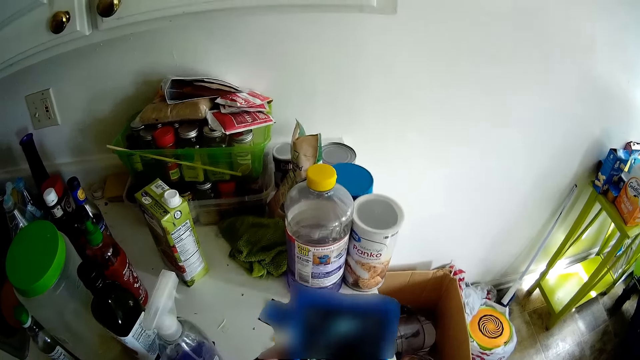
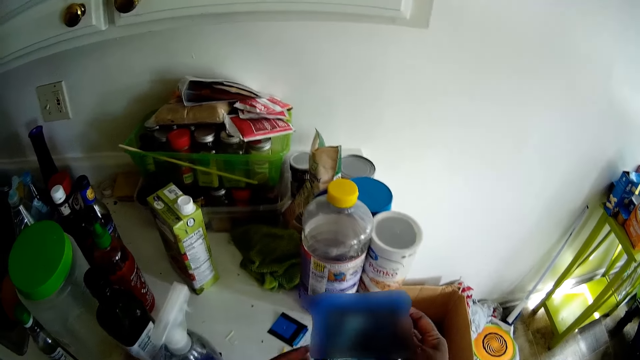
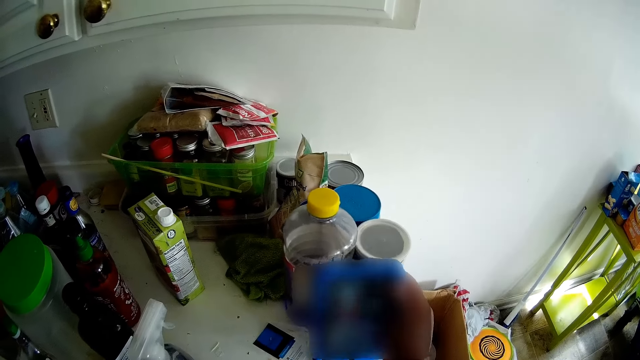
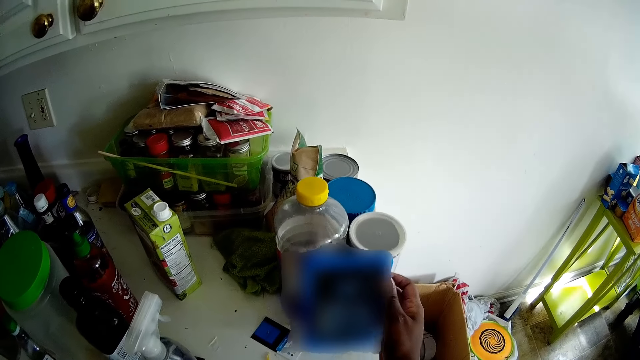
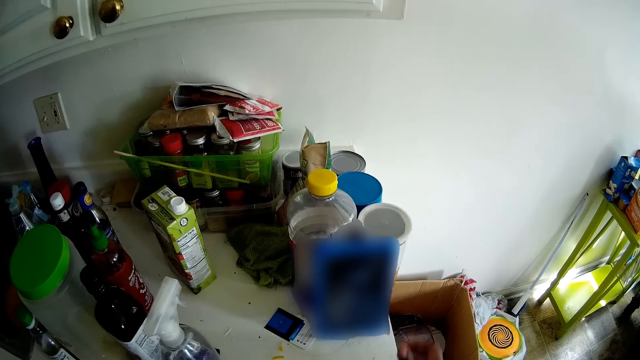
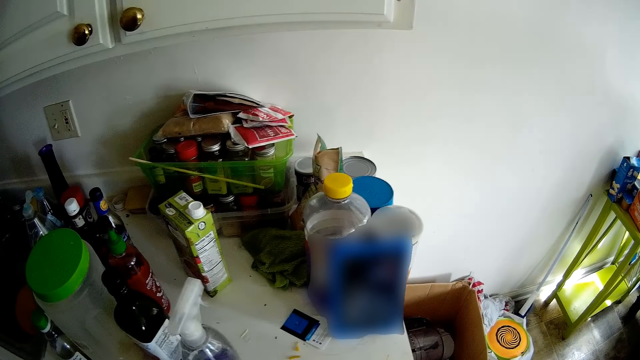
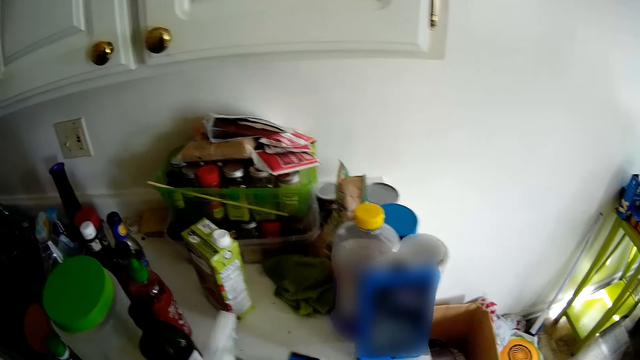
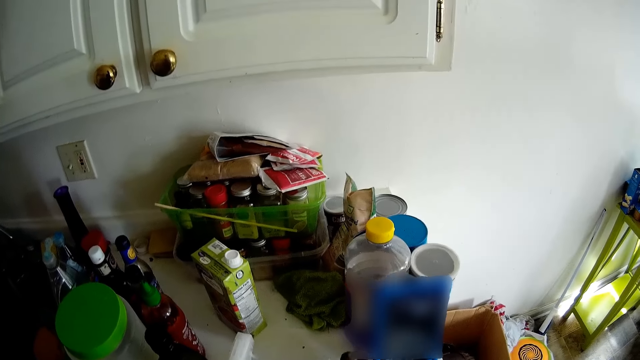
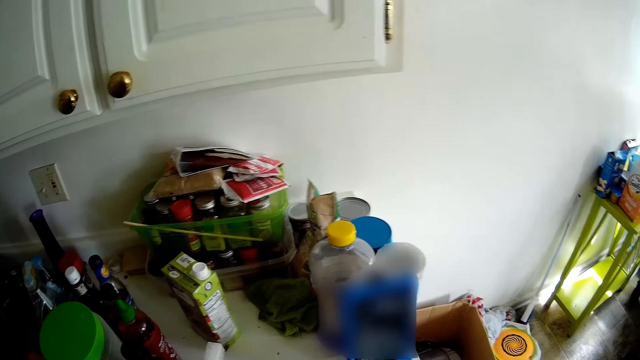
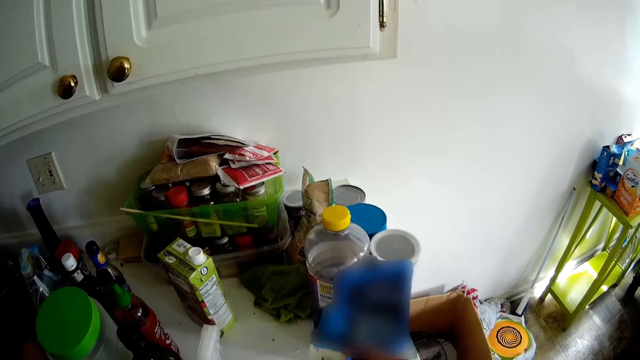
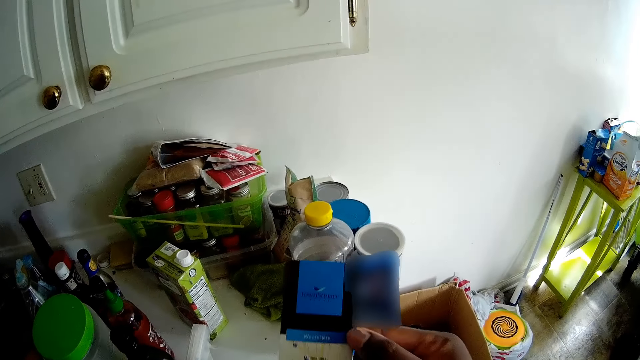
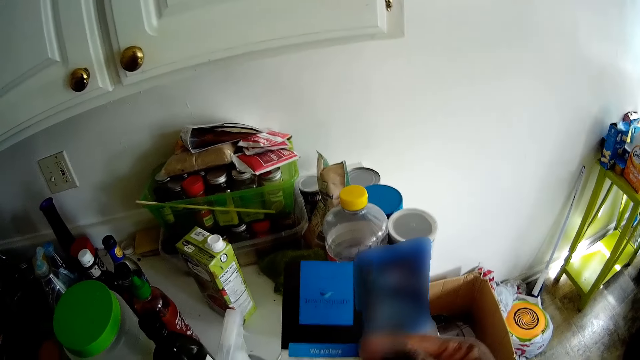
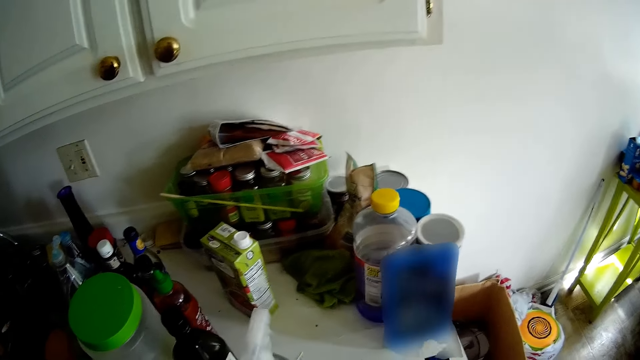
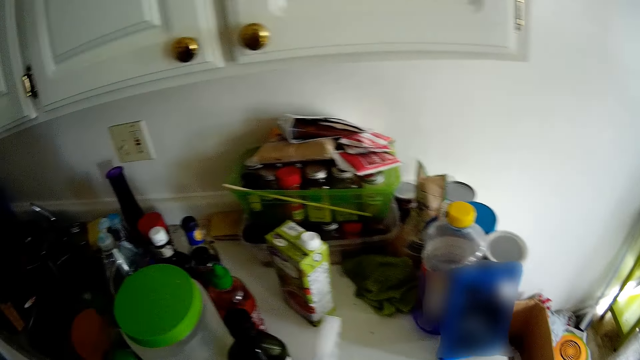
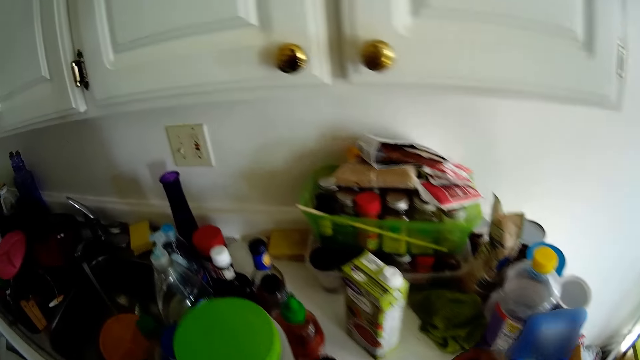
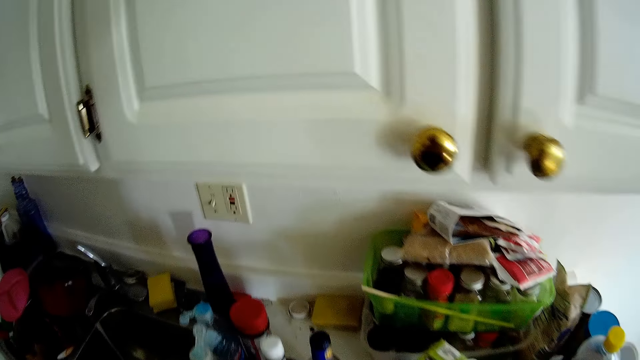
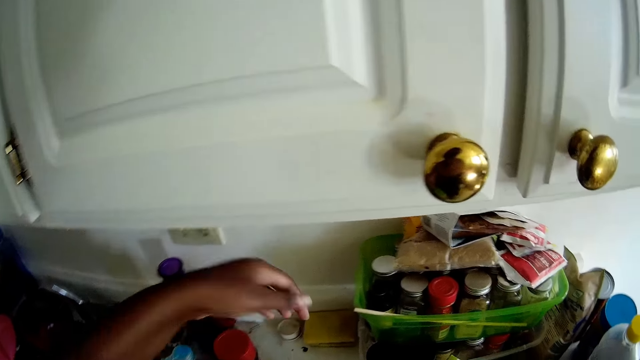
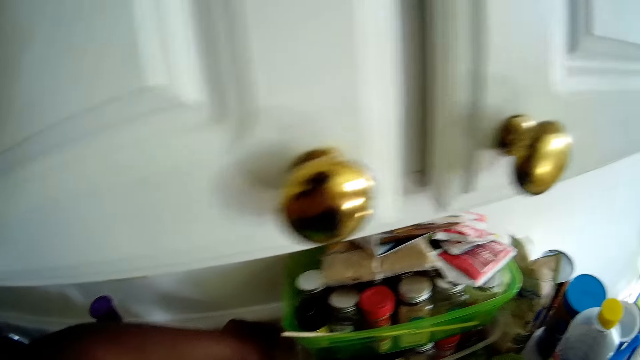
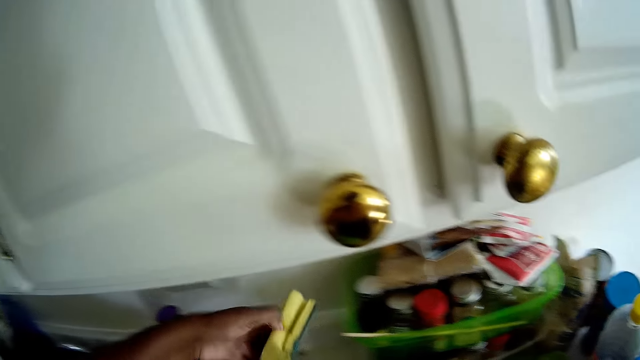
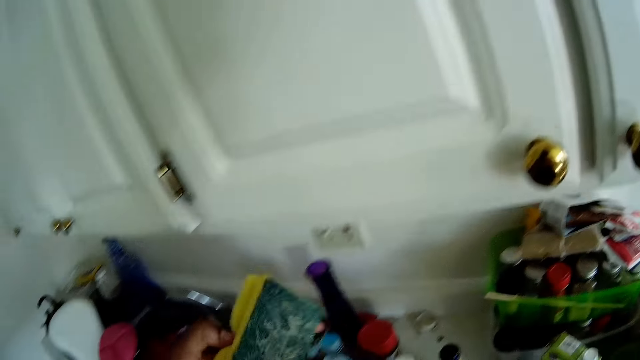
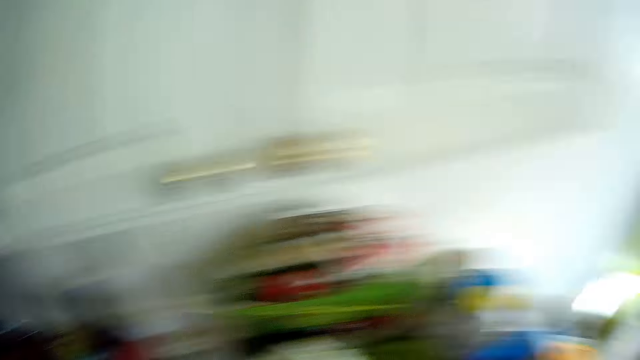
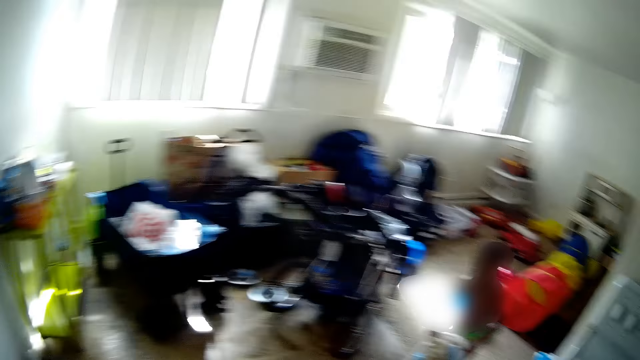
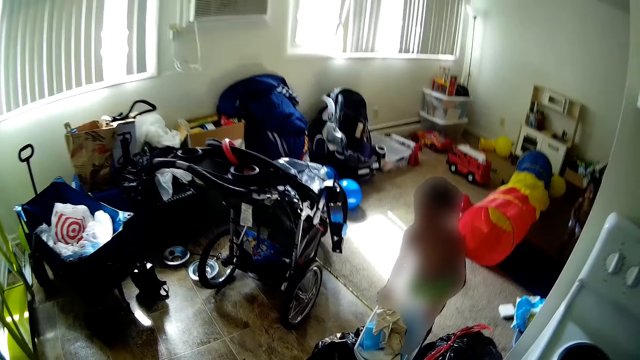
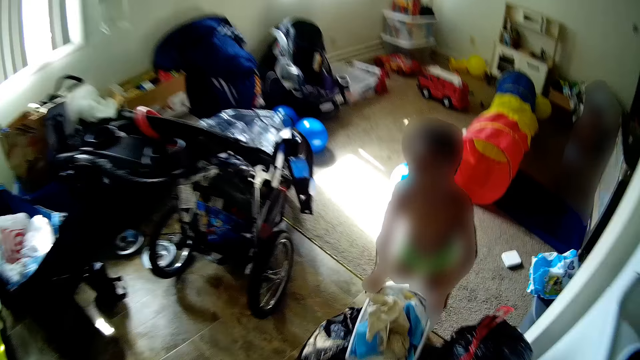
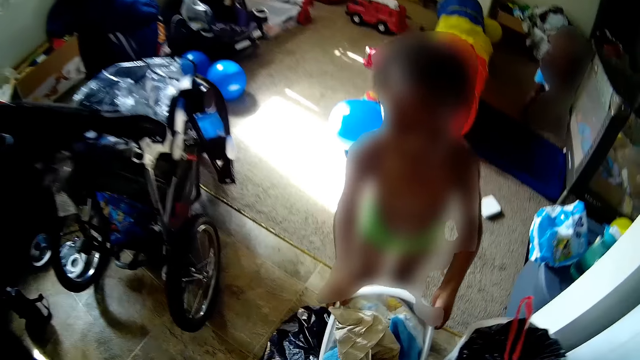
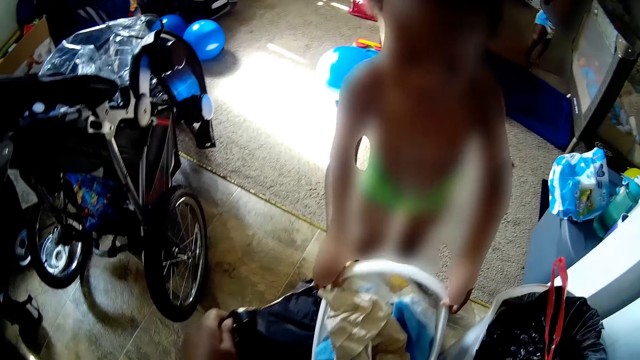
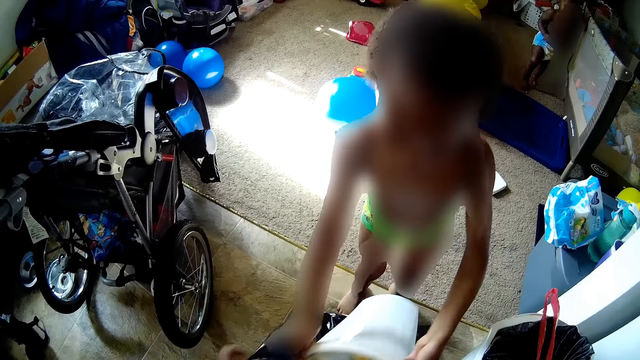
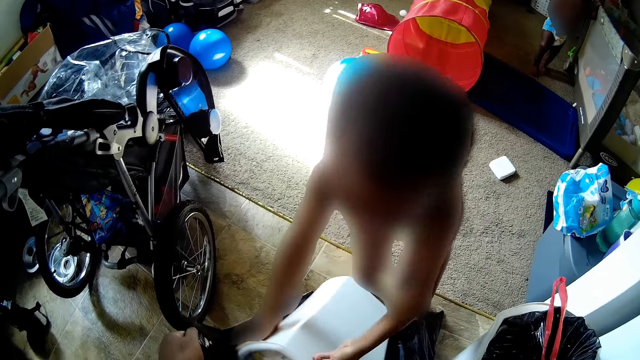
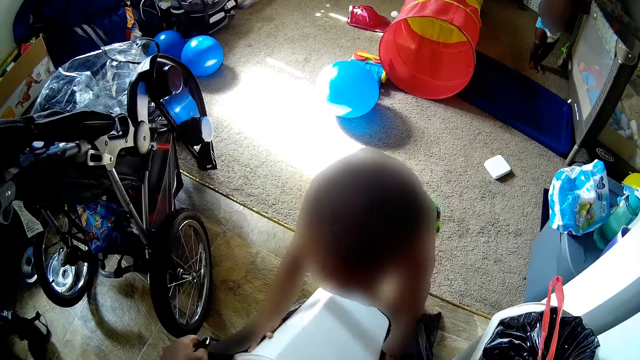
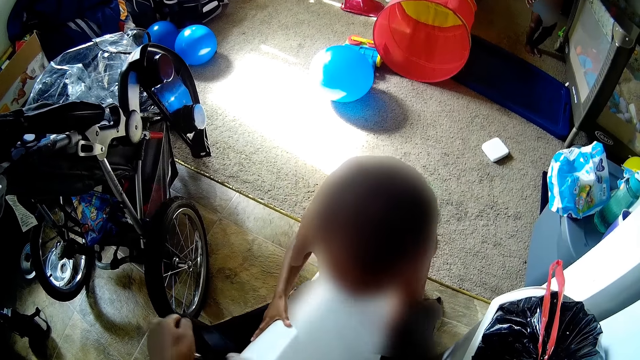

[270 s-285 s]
The camera wearer picks up his phone. They put the phone down. They pick up something. The baby interacts with the camera wearer. The camera wearer picks up a washing sponge from the cabinet with her left hand. They look around the house. The baby trashes waste into the waste bin nylon with both hands. The camera wearer puts dirt in the polythene paper.

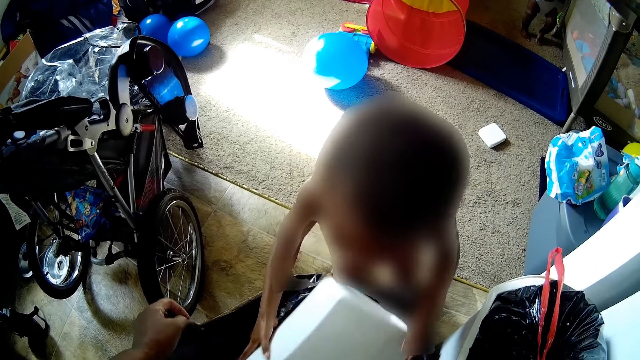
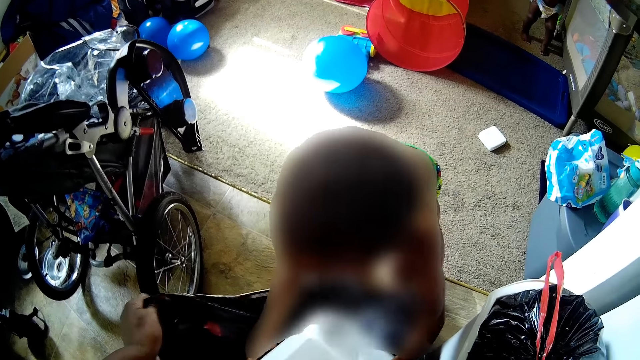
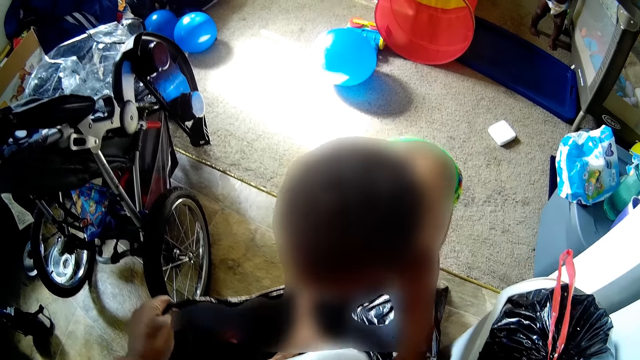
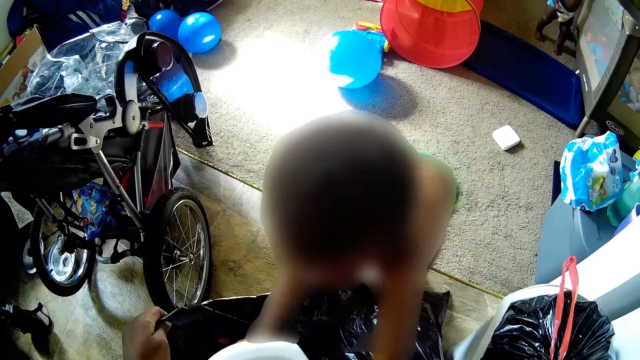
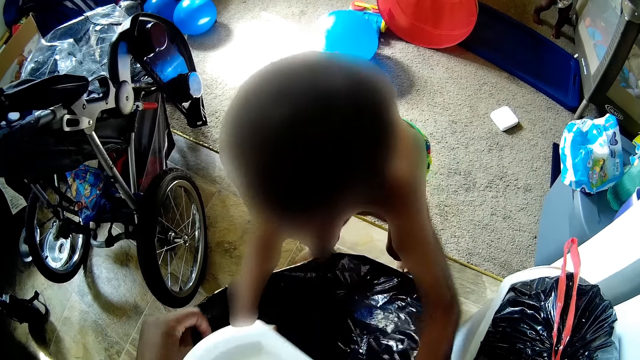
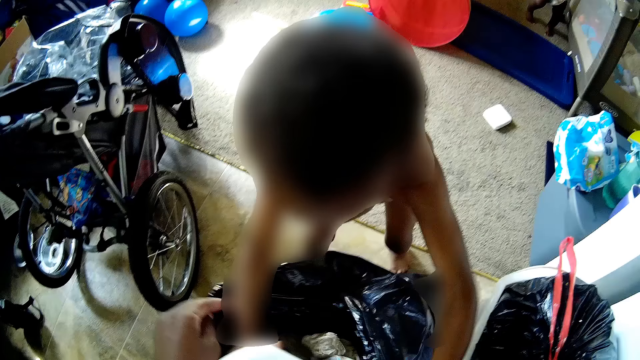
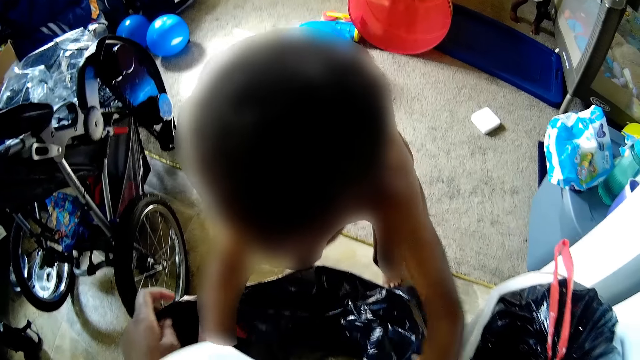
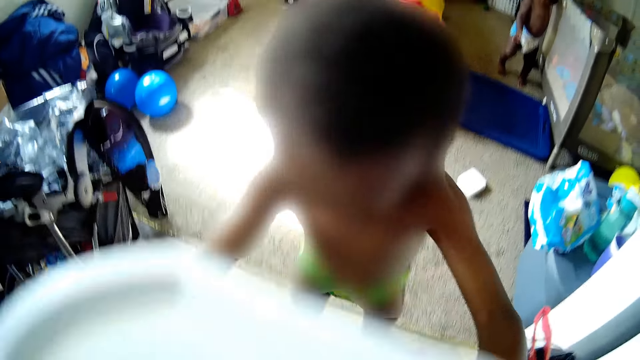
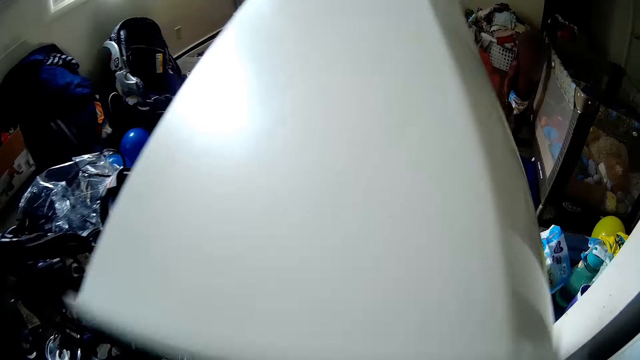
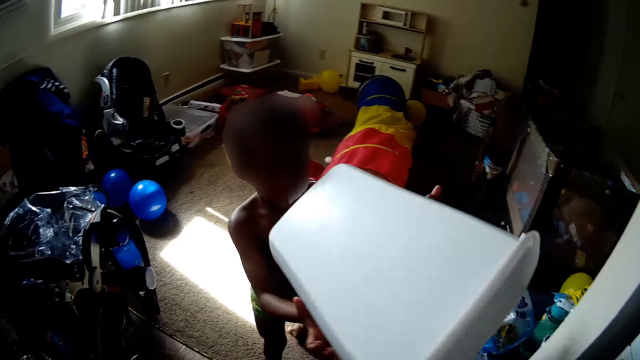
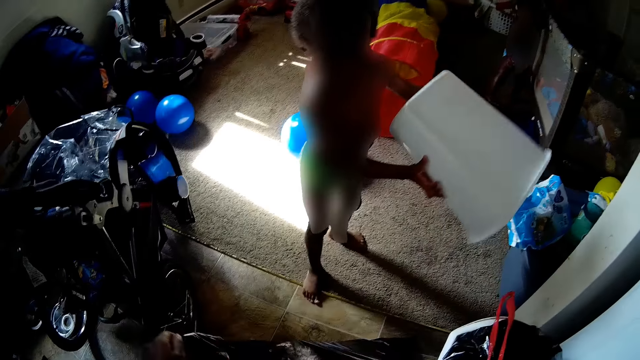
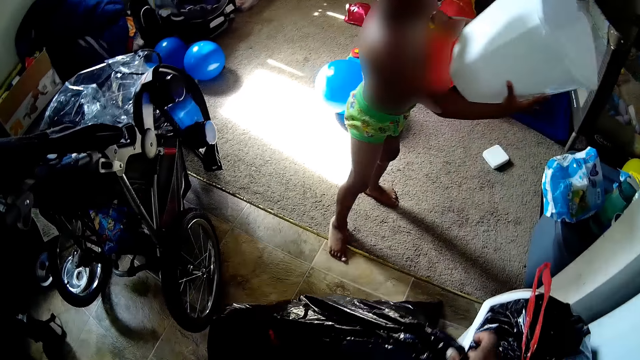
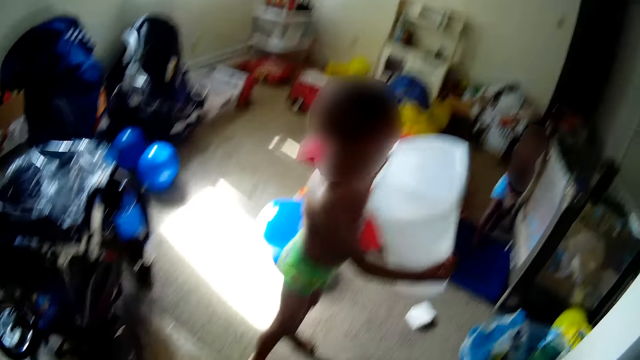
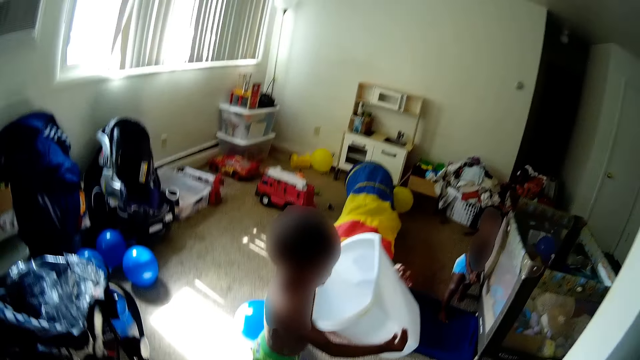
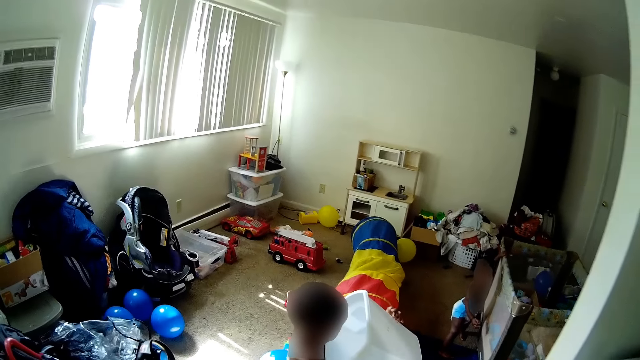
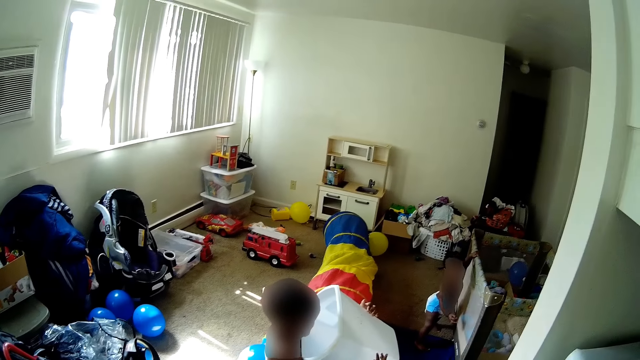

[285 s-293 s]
The camera wearer holds the paper bag. A child puts the dirt in the bag.
